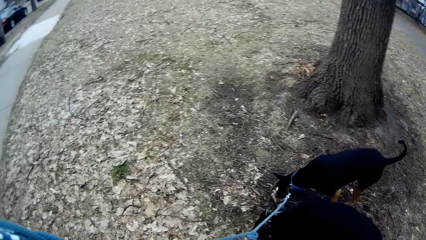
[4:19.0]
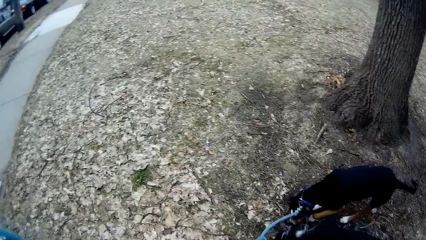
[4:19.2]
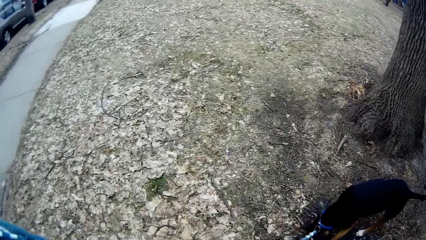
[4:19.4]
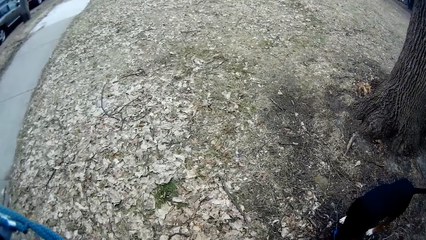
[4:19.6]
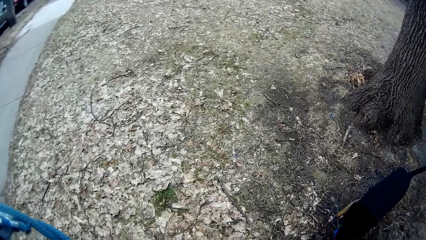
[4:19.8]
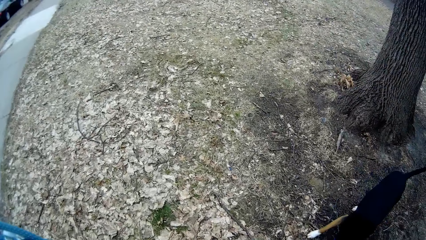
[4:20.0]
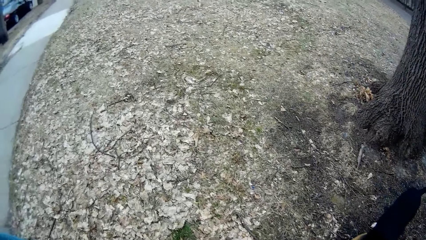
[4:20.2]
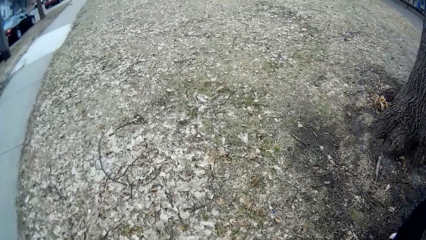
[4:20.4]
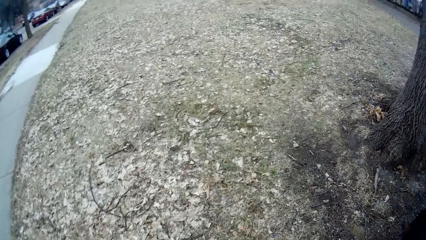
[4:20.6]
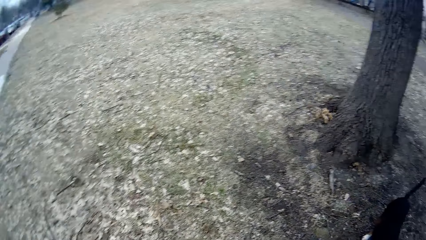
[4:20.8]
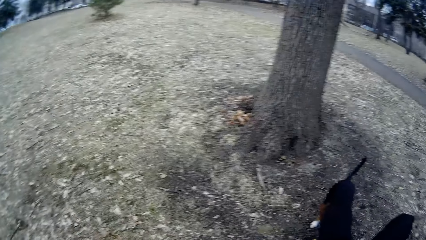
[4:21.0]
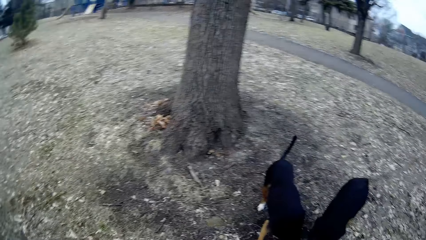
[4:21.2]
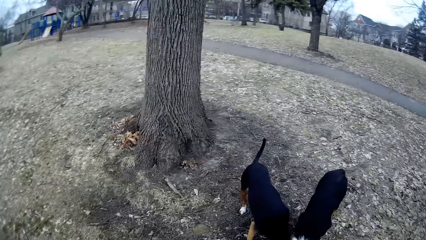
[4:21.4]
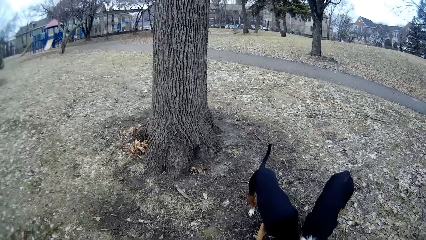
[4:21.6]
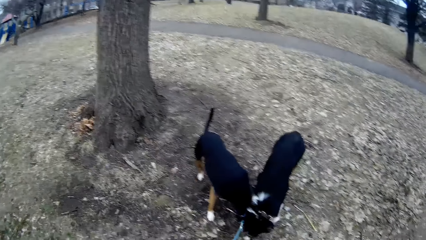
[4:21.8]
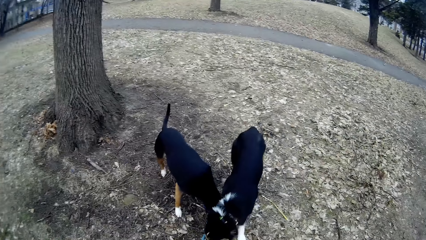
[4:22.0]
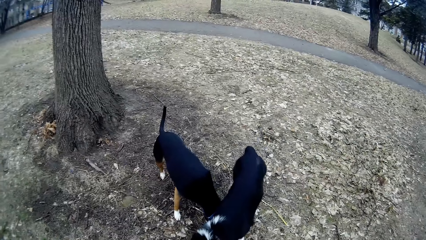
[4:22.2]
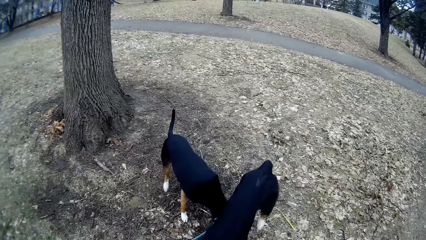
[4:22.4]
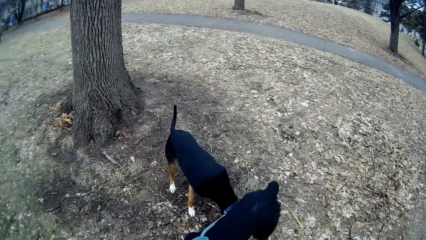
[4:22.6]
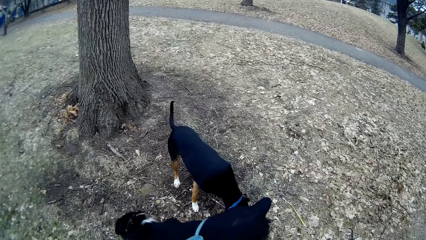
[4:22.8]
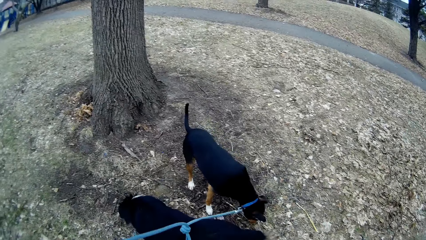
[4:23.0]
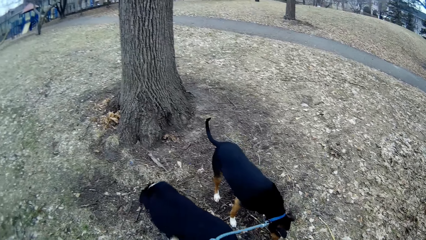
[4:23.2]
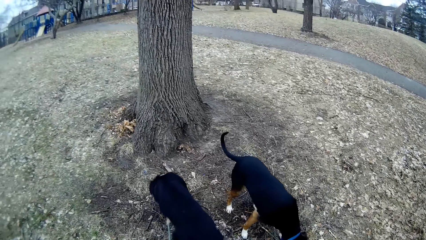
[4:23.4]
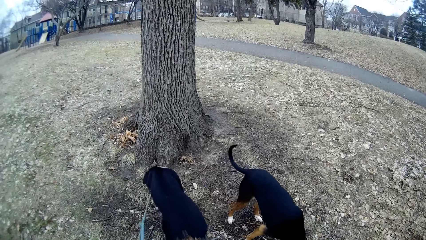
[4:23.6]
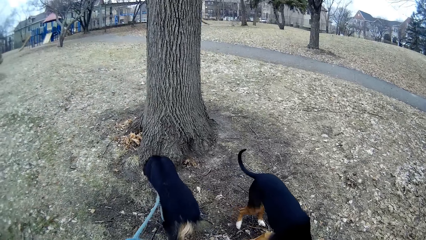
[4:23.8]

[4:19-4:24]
The dog walks a bit. The other dog walks a bit. The camera wearer walks a bit.

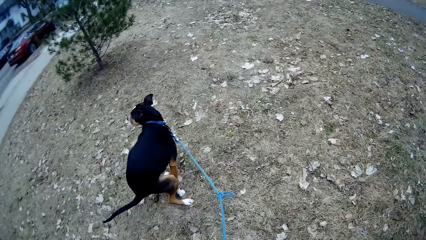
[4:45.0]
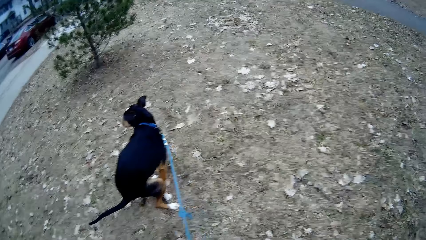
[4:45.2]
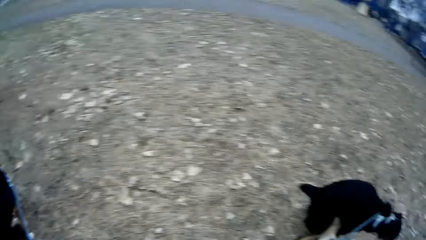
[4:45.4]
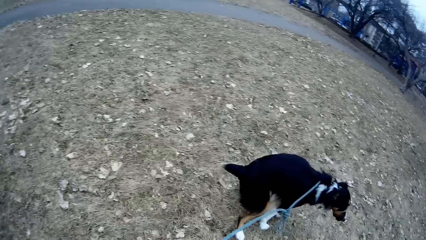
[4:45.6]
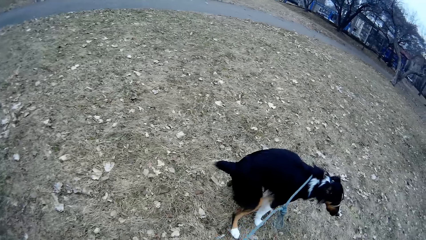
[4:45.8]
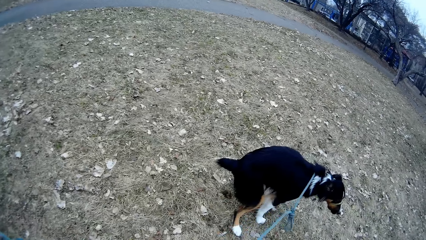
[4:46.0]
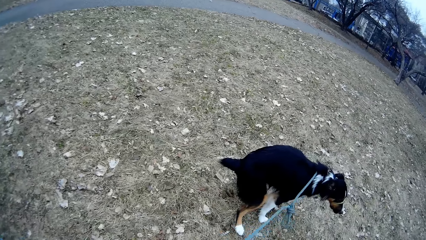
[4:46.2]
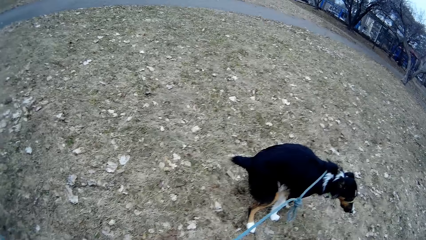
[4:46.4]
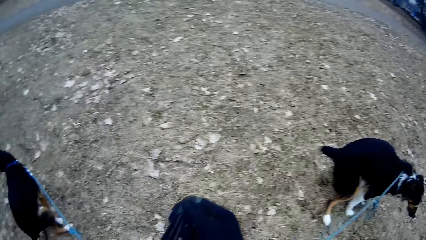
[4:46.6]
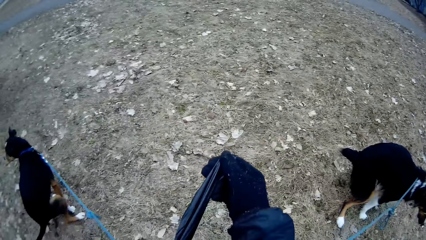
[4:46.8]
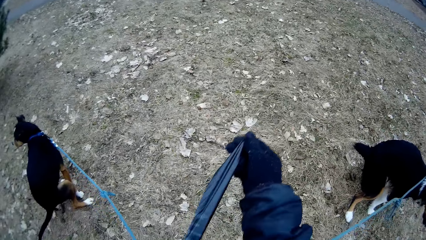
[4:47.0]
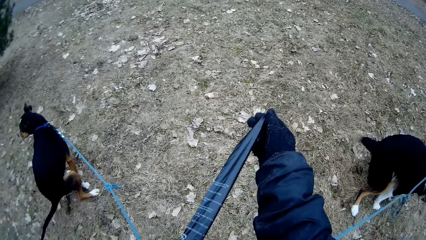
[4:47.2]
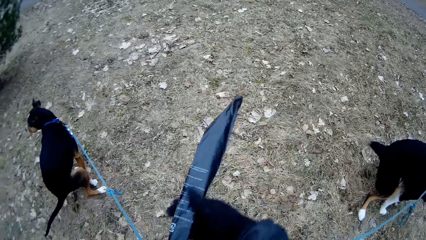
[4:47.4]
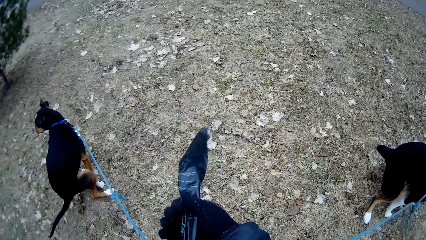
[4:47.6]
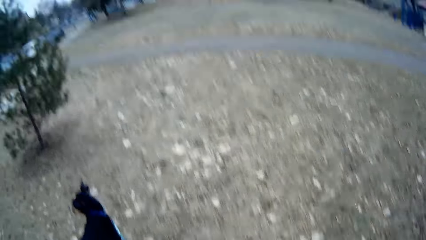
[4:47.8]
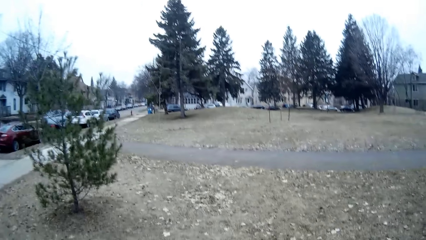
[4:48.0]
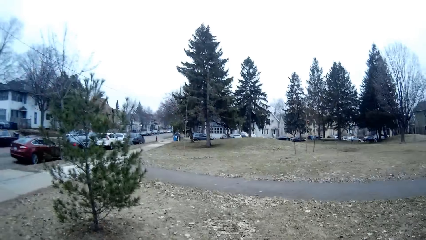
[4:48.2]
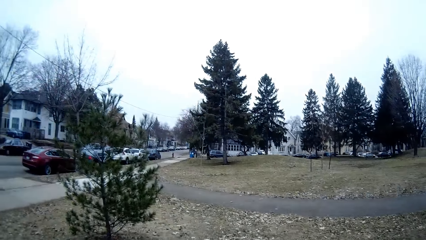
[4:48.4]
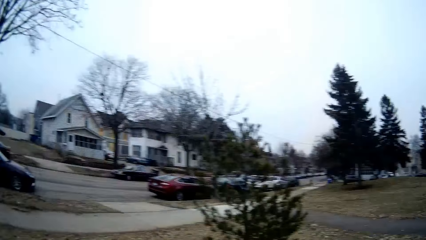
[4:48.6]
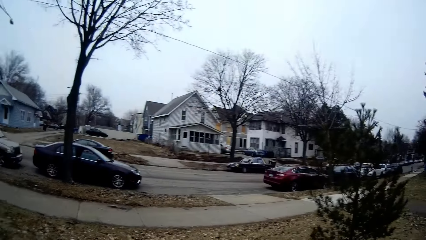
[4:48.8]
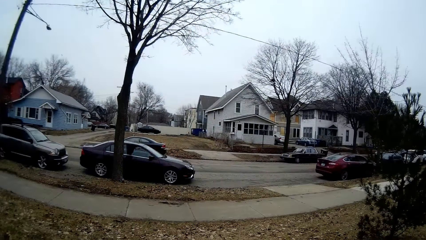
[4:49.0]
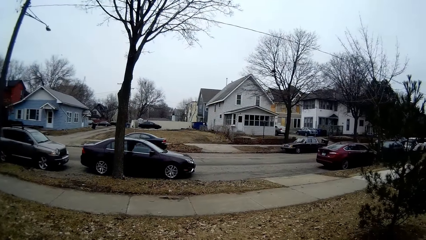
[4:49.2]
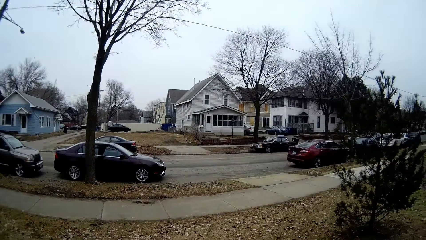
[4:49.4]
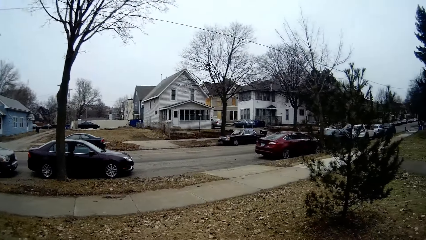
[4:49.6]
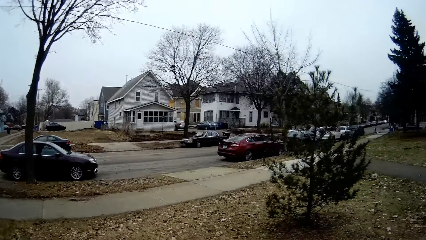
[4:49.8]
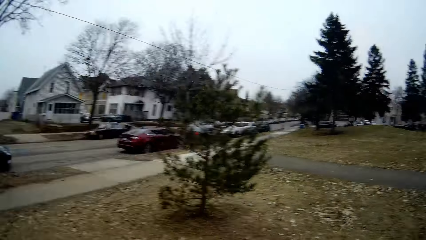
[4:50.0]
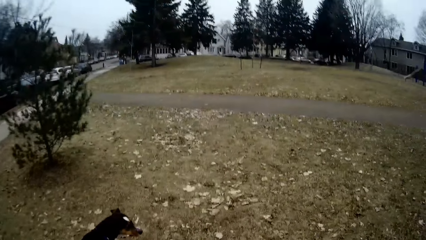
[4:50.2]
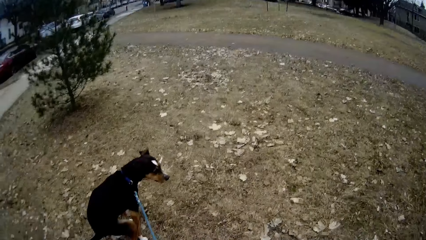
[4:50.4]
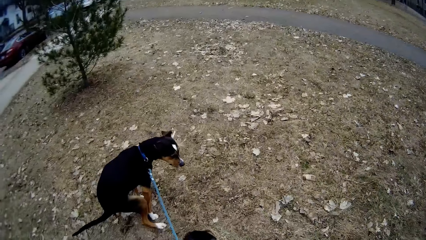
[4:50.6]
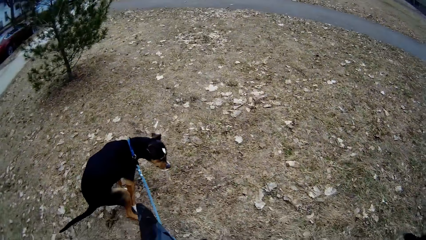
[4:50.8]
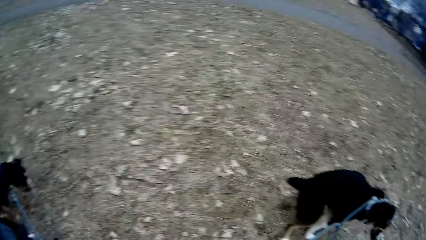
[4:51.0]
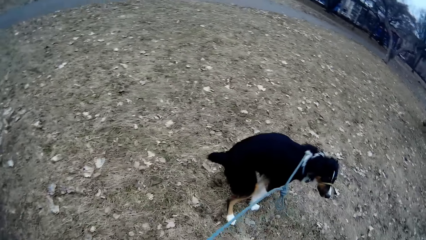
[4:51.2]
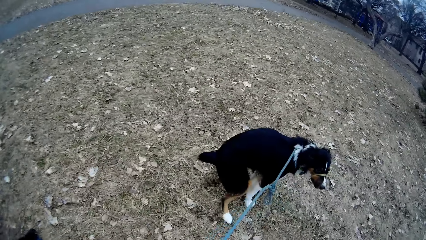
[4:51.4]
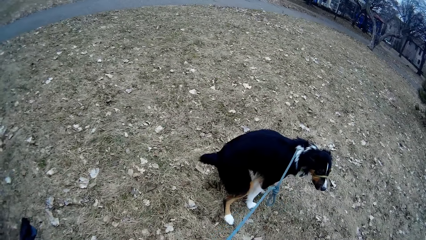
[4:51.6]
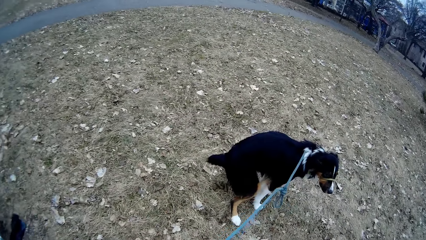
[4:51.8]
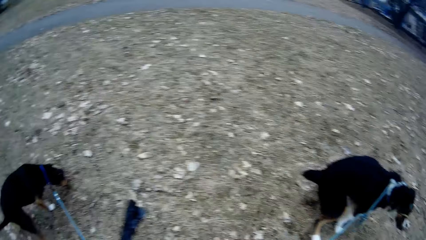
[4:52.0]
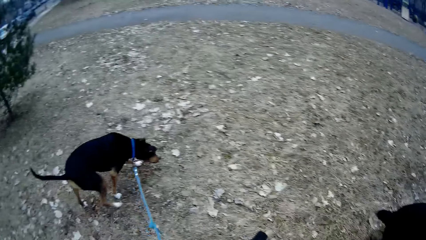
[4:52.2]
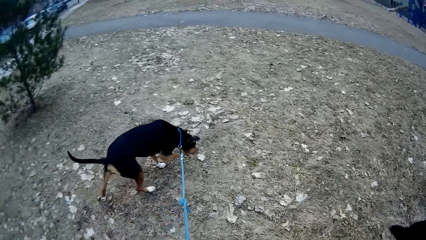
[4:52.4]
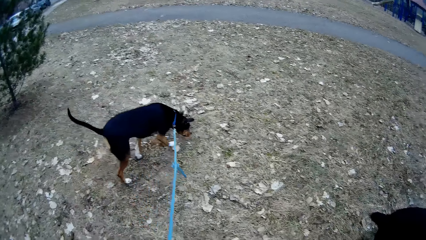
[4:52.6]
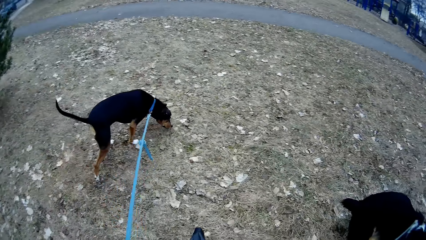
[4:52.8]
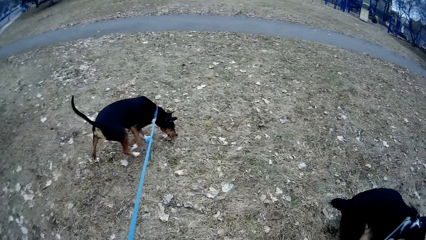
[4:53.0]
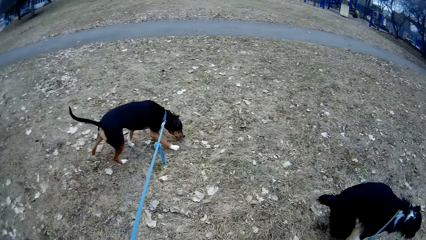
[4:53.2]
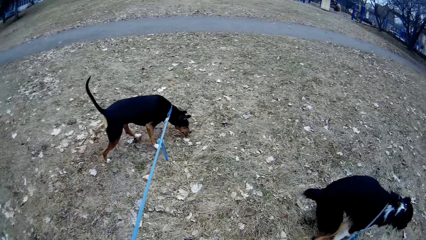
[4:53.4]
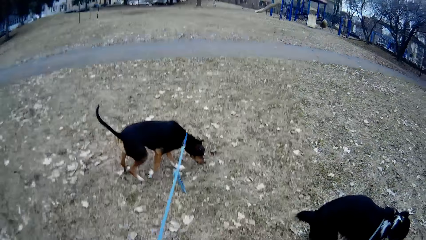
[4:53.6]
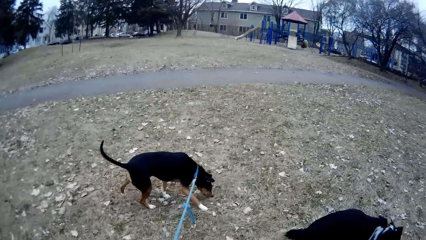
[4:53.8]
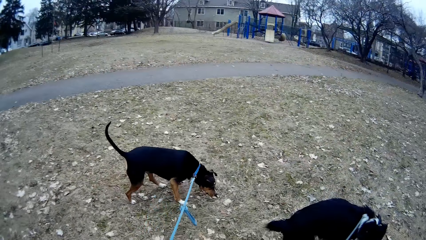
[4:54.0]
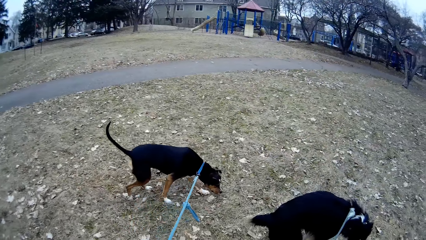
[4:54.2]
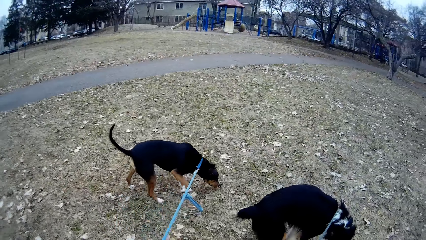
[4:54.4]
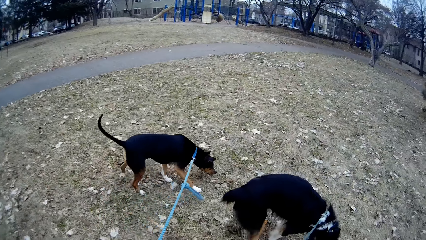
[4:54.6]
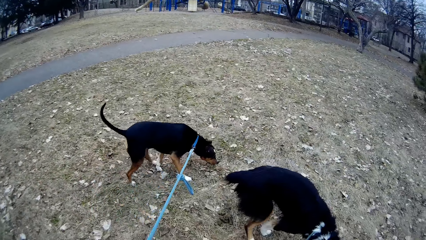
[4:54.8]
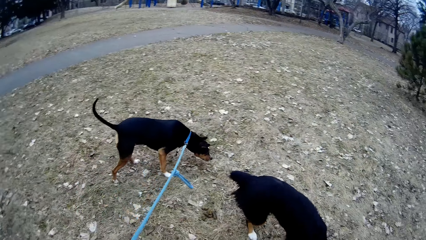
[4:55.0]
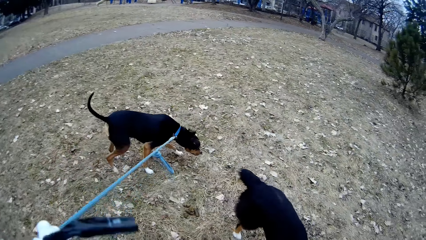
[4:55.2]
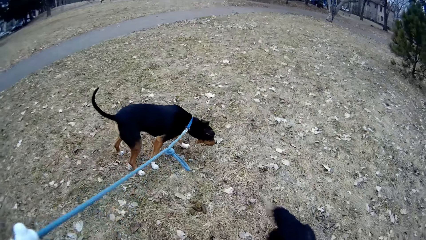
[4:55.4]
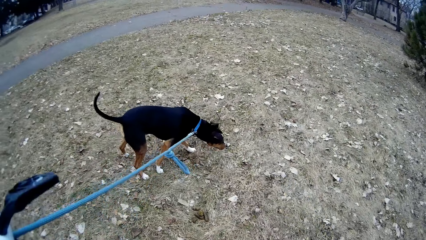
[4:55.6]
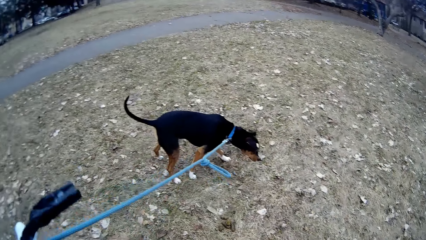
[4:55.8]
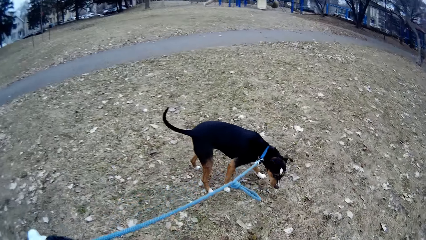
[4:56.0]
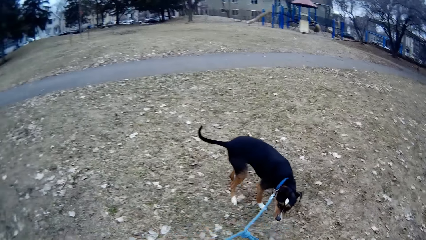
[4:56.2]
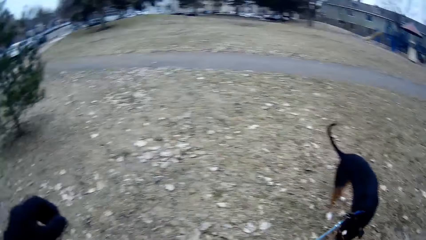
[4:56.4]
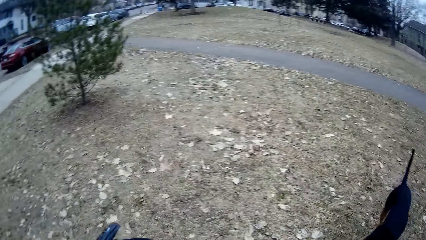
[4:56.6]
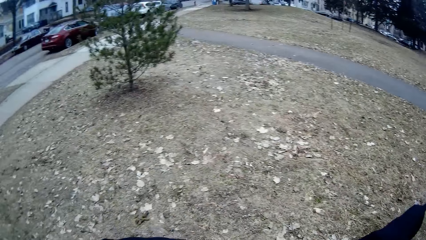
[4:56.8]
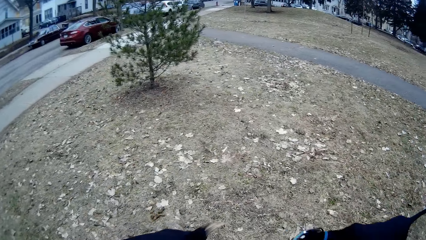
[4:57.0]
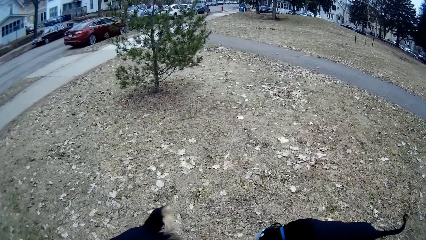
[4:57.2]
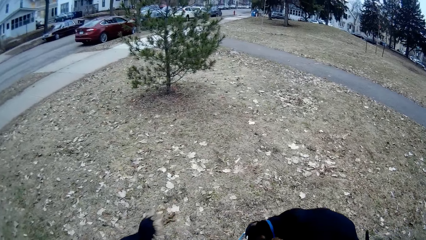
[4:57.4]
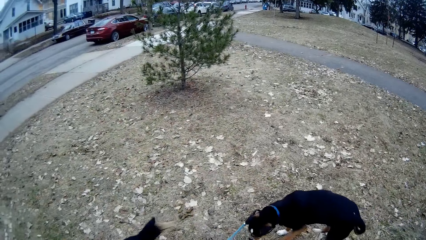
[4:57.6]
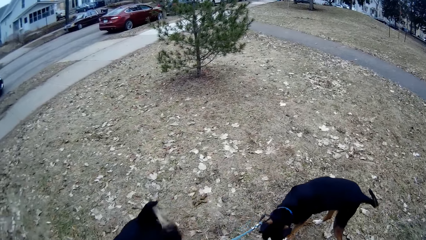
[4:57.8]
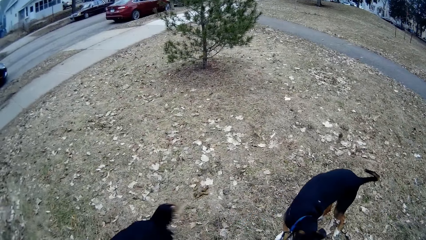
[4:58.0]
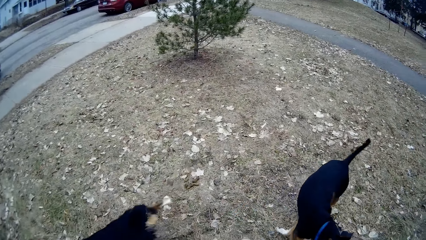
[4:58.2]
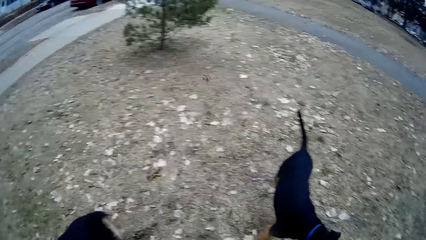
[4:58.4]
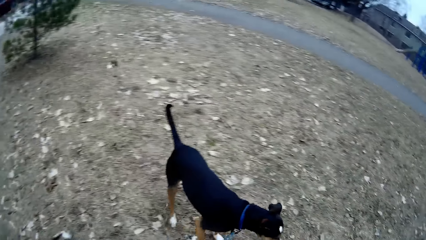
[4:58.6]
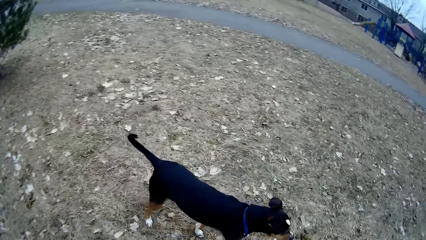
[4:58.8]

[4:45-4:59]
The camera wearer watches the dogs defecate. She picks up a waste bag from her pocket with her right hand. She looks around the compound. One dog walks a bit. The other dog walks a bit.
